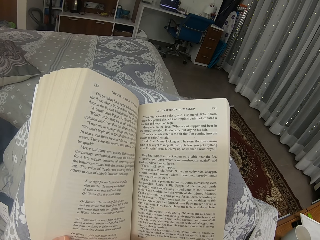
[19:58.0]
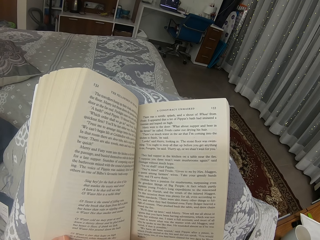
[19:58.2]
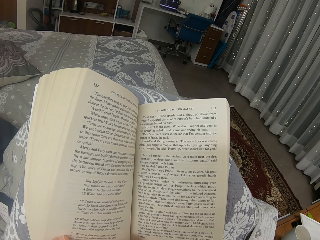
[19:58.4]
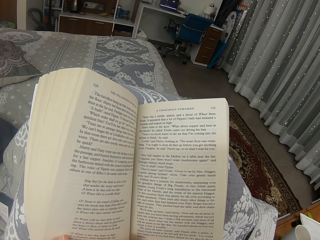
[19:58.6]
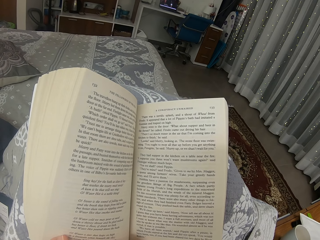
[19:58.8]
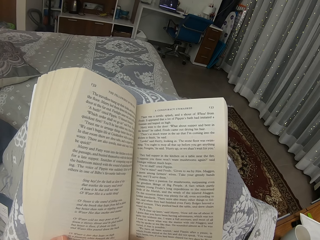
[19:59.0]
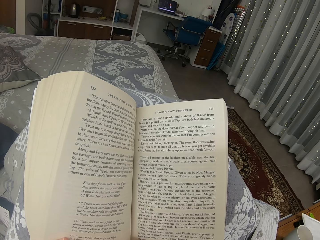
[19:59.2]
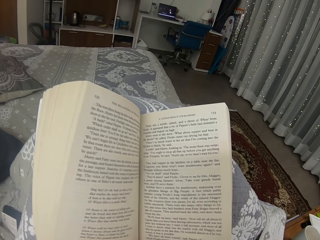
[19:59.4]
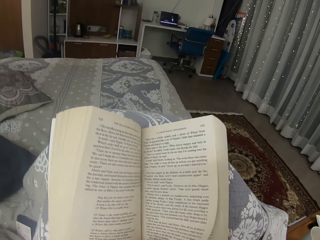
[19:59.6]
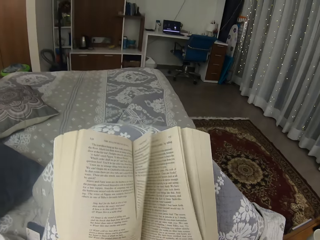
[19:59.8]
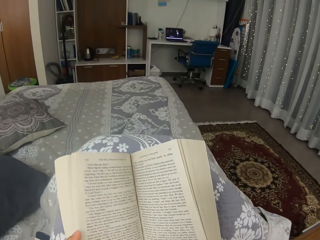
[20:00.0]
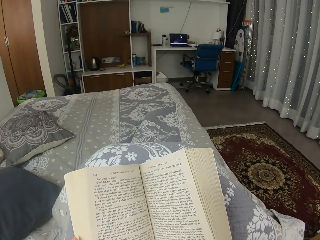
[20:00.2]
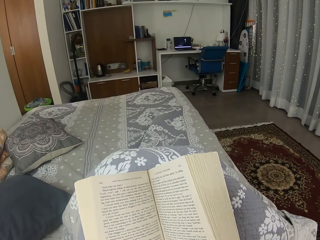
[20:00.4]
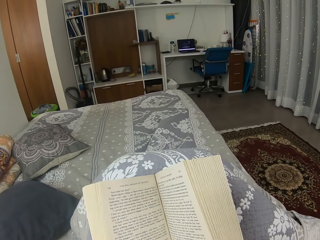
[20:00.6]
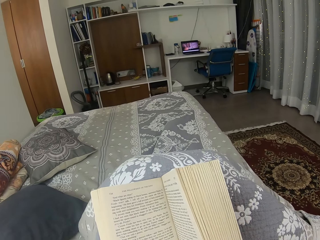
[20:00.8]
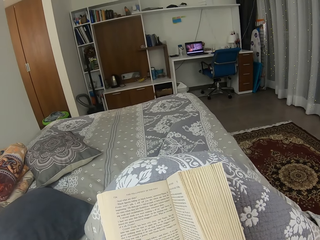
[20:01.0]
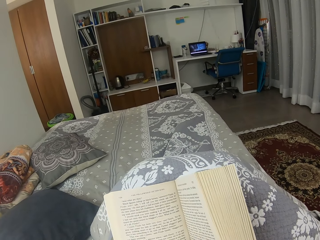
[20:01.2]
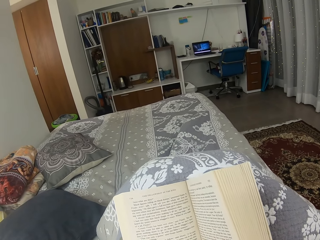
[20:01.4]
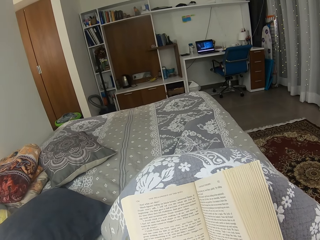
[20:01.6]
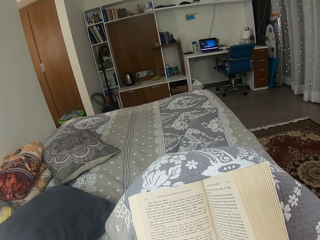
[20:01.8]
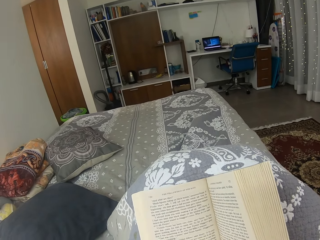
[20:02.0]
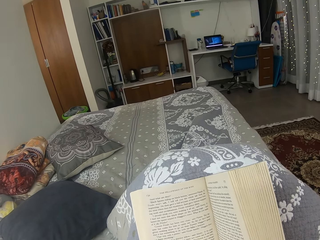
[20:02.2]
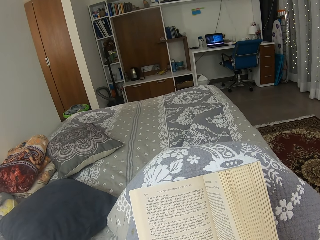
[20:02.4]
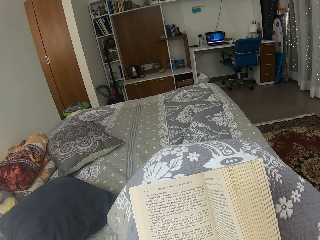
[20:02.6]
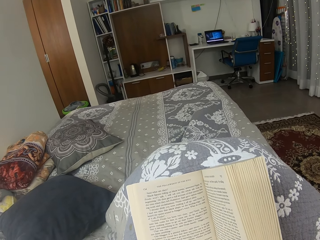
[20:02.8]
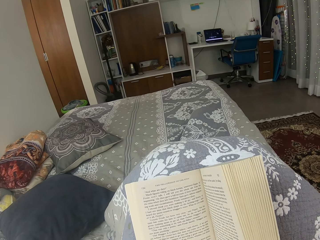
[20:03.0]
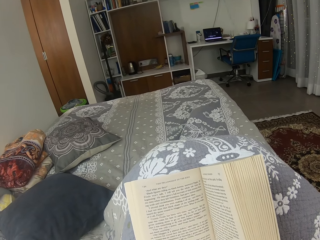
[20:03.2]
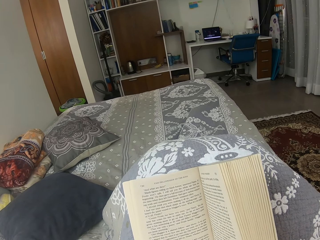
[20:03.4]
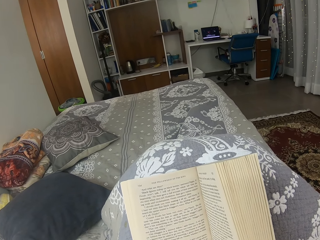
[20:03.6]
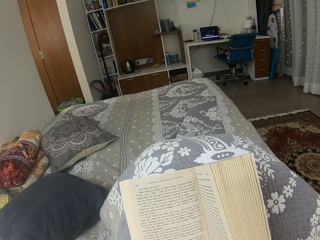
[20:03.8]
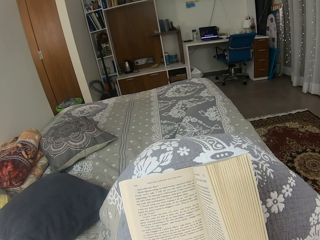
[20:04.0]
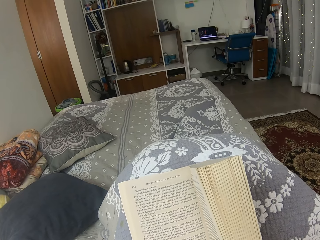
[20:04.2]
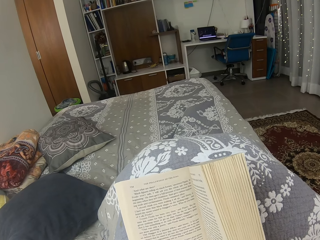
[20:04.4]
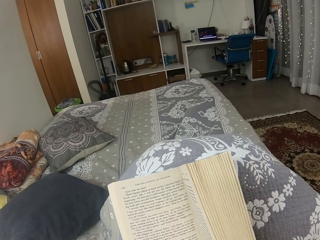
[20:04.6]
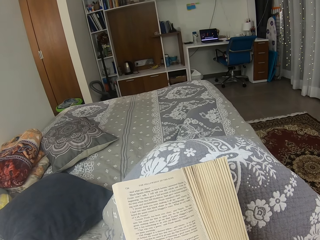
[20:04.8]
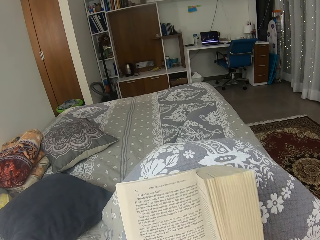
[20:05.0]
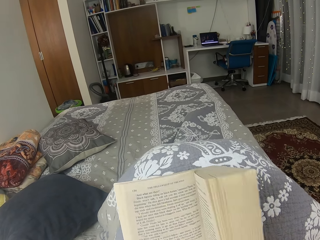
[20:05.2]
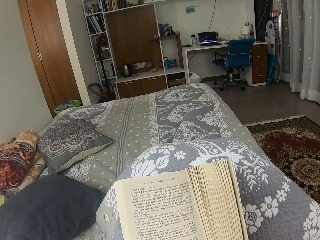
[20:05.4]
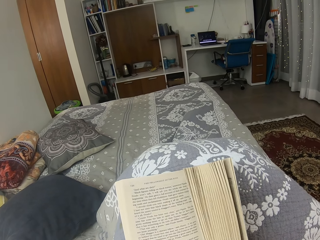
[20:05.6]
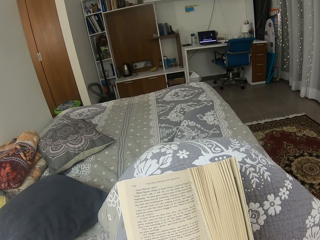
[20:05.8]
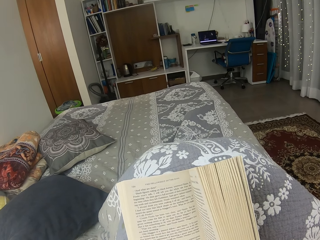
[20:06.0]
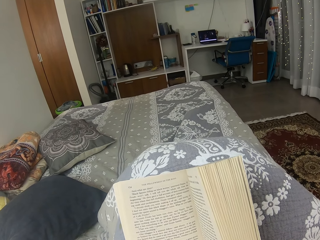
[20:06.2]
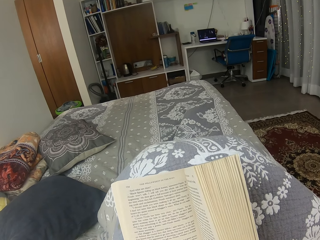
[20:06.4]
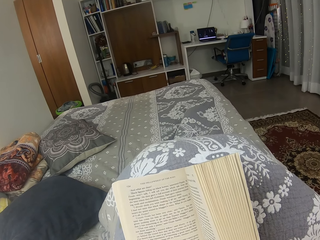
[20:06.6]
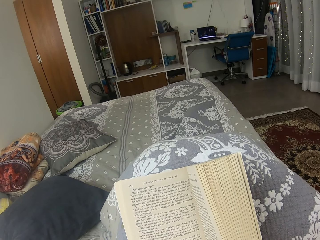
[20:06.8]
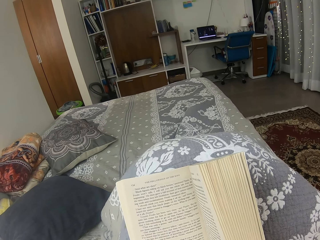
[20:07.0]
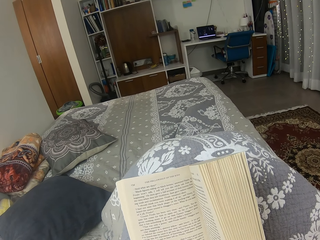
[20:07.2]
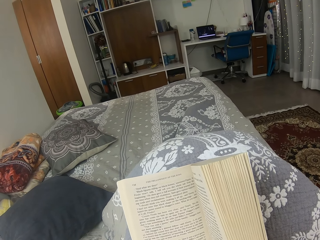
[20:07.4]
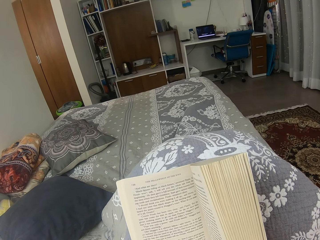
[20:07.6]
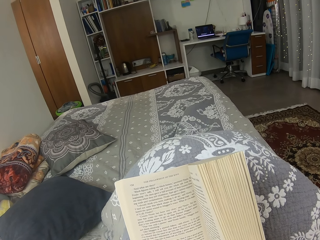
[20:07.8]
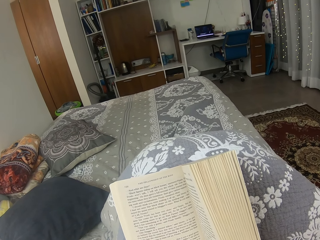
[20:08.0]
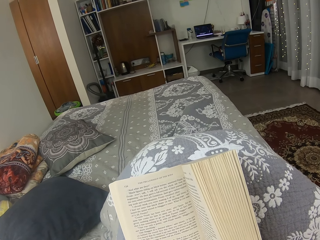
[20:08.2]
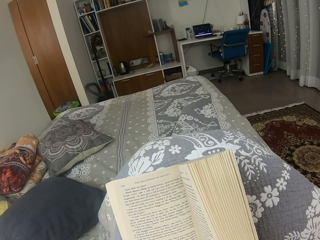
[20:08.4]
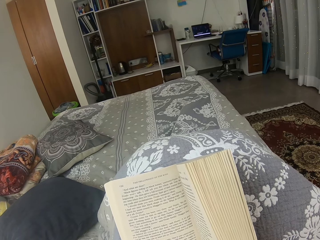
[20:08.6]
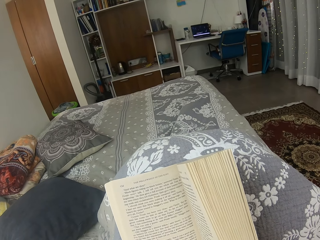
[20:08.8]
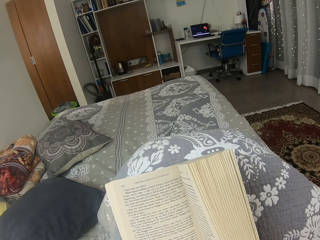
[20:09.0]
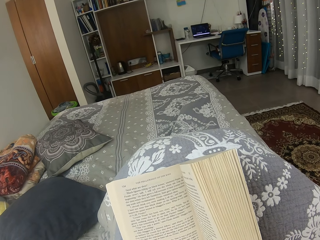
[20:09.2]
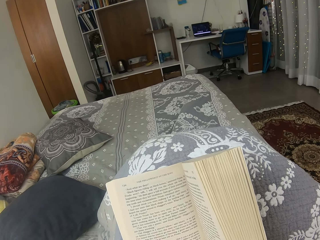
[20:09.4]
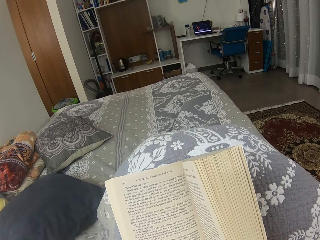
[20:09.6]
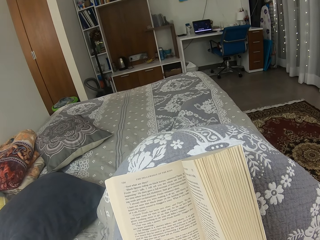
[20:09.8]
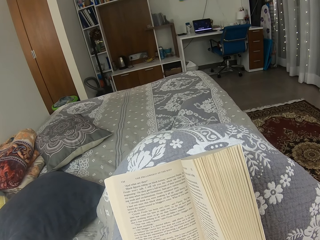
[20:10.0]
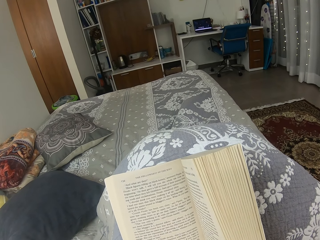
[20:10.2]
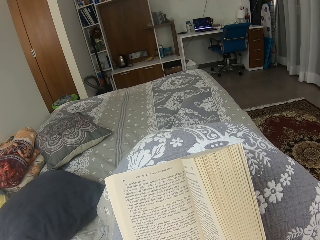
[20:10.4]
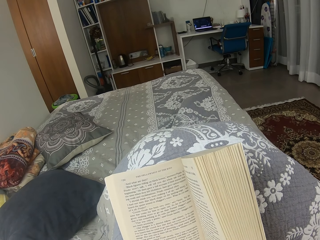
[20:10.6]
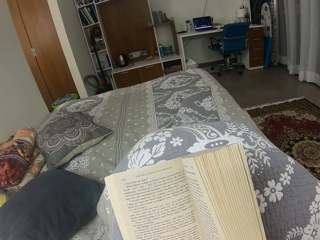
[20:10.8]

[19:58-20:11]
The camera wearer flaps the book pages. They open the pages of the book. They read the book. They move the book.

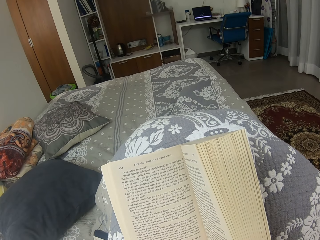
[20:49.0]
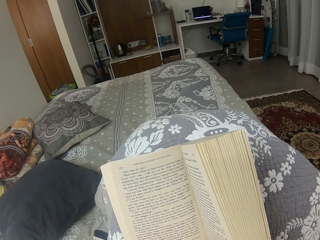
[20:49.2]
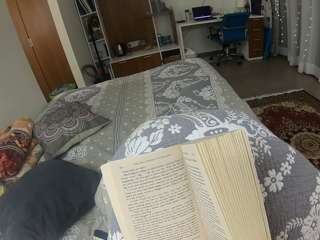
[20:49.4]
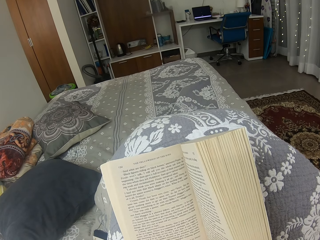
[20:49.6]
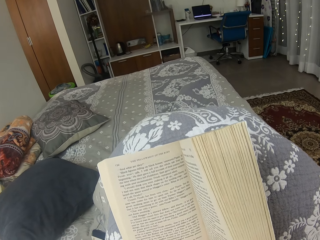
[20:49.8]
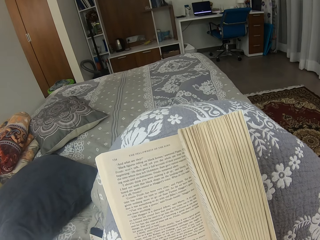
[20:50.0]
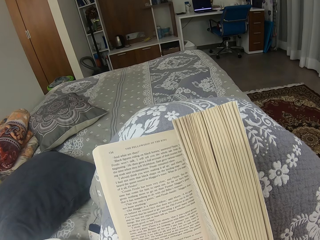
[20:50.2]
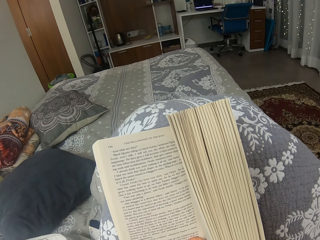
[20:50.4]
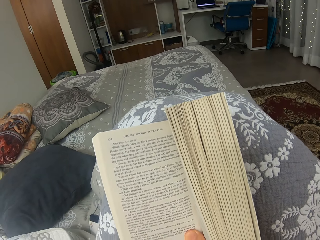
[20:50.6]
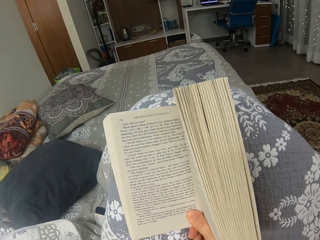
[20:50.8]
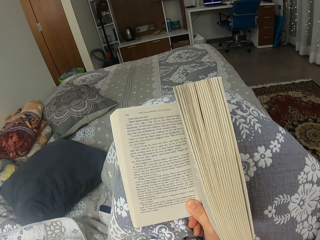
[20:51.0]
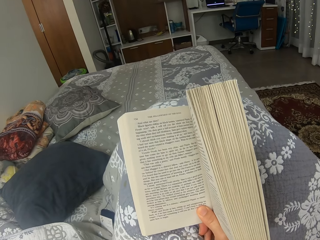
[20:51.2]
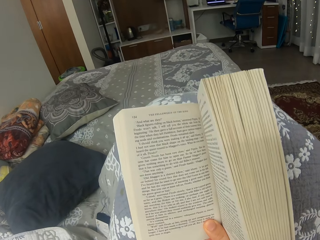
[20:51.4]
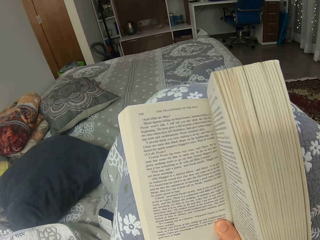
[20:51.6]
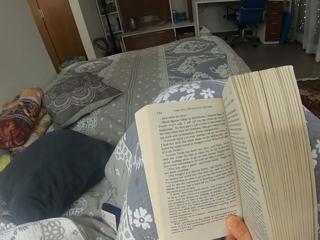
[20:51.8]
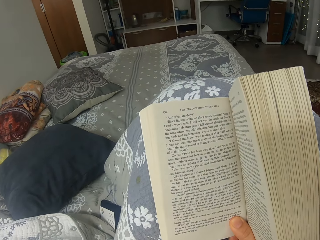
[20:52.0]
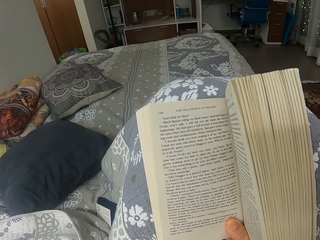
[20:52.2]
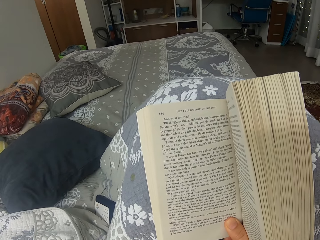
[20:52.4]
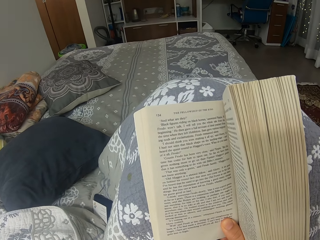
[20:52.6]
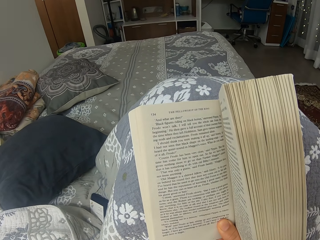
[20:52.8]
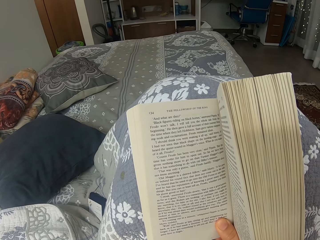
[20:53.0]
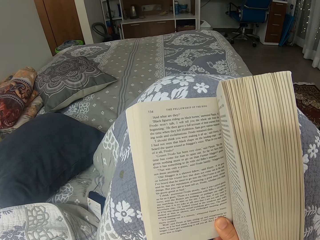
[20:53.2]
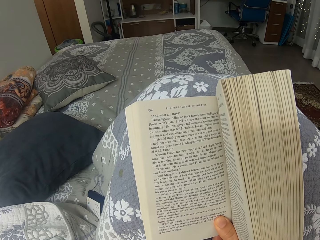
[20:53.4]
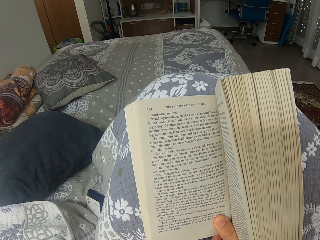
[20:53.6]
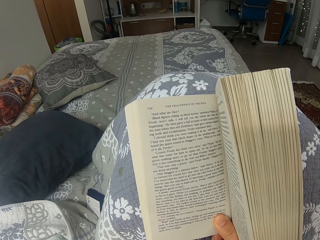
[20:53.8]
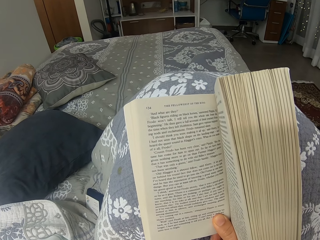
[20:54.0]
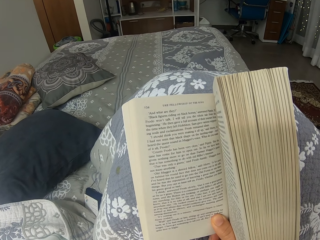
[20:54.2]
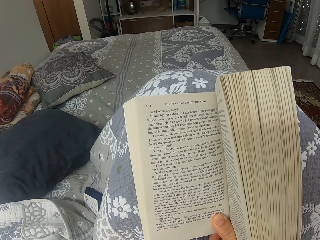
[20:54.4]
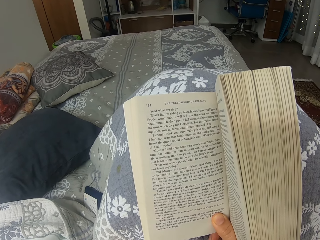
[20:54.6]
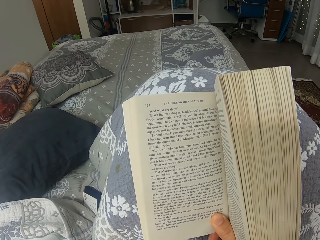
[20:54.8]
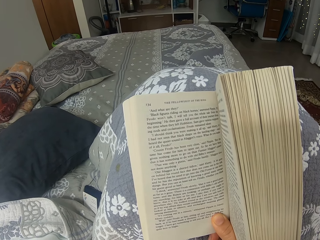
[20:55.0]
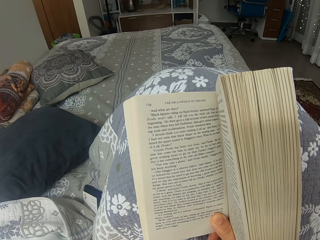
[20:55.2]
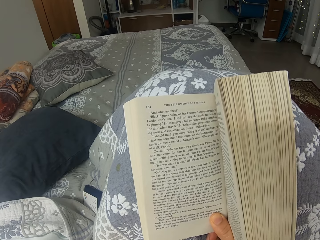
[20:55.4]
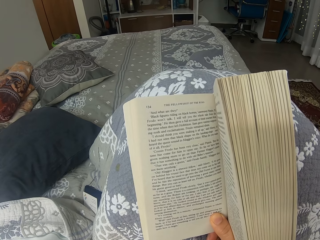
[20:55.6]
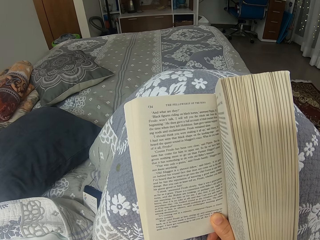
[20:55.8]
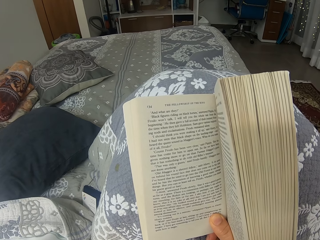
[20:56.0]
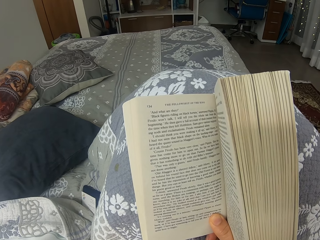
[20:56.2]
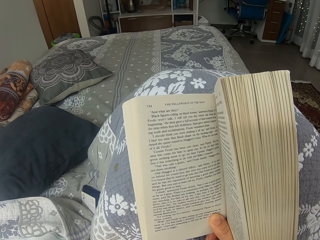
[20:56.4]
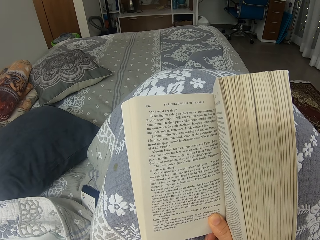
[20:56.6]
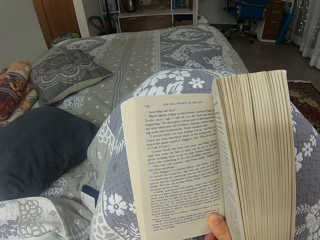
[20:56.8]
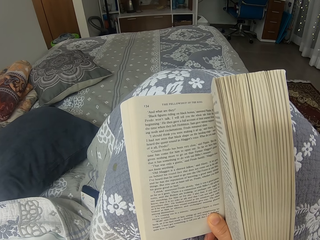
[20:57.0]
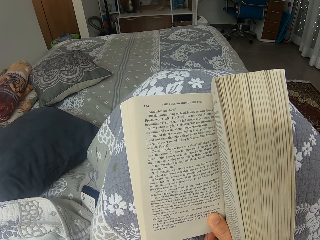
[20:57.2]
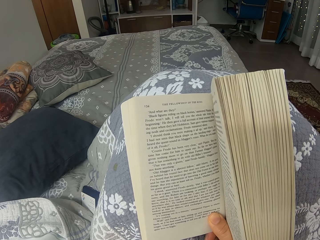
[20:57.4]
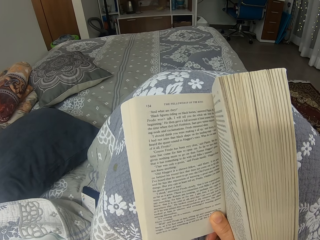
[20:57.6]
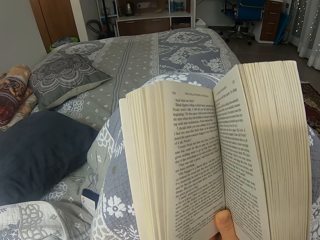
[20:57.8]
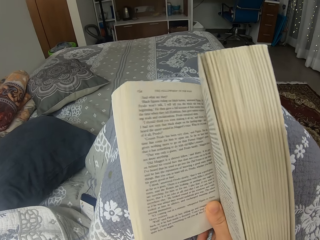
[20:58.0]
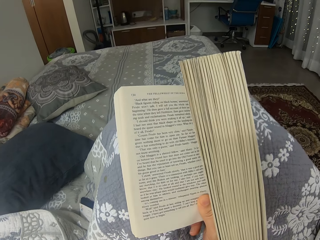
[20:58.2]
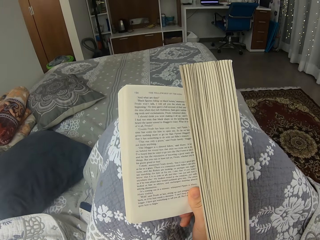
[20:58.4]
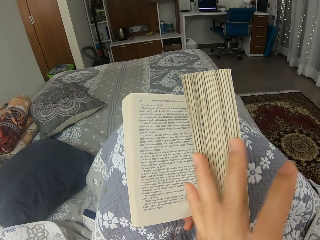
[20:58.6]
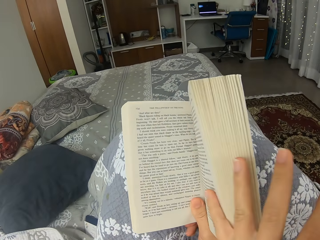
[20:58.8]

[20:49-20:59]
The camera wearer moves on the bed. They hold the book.
